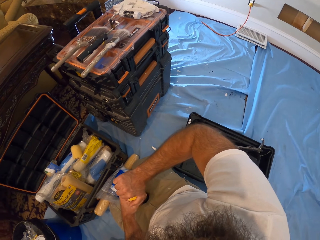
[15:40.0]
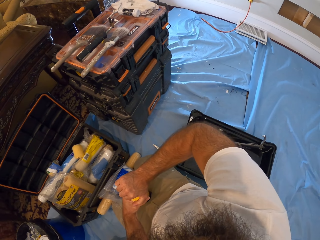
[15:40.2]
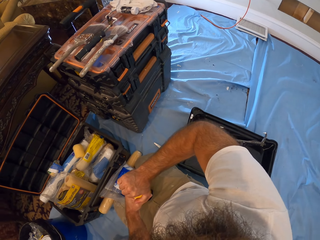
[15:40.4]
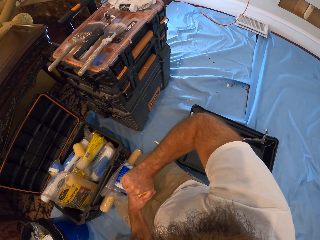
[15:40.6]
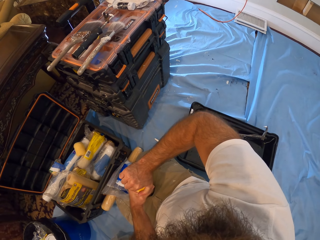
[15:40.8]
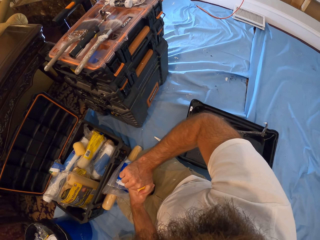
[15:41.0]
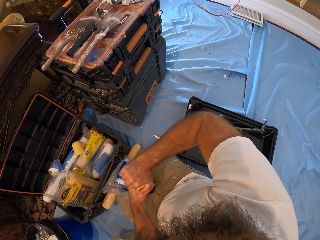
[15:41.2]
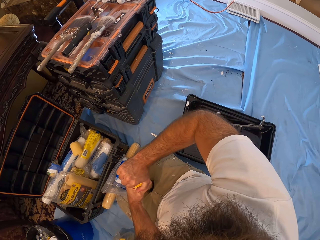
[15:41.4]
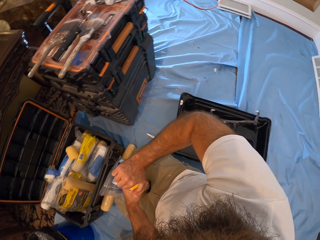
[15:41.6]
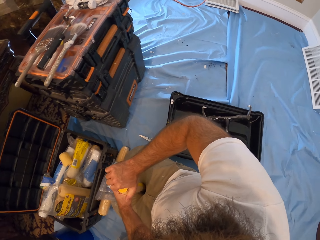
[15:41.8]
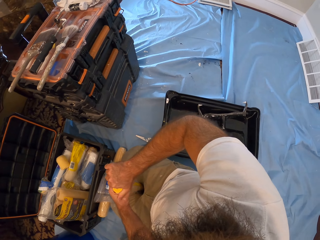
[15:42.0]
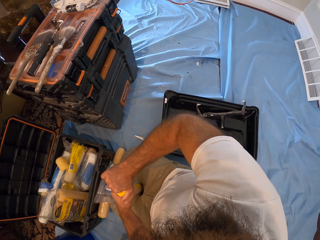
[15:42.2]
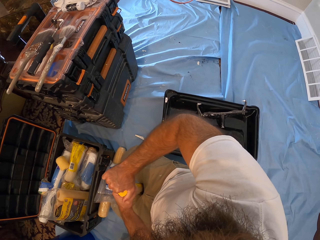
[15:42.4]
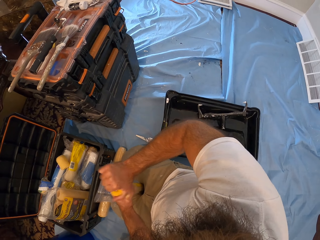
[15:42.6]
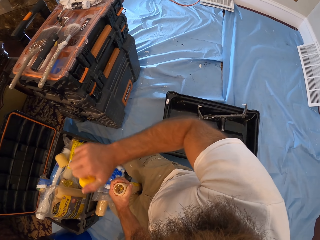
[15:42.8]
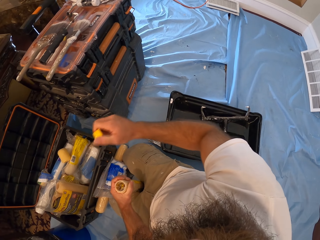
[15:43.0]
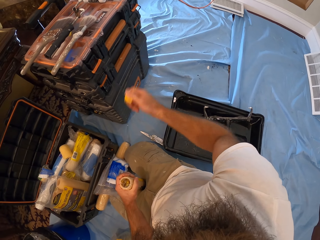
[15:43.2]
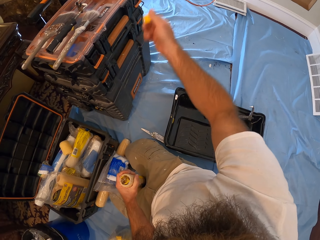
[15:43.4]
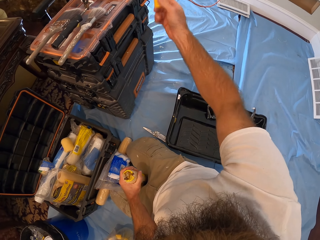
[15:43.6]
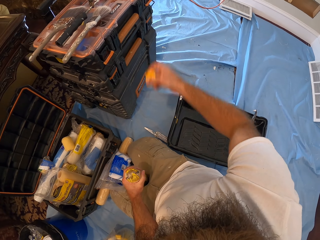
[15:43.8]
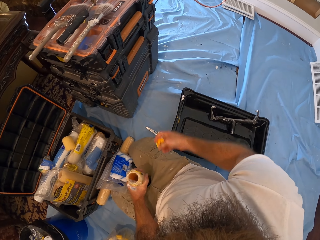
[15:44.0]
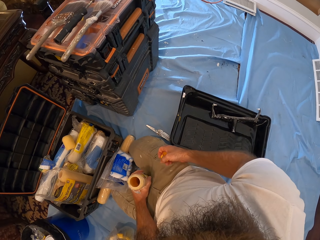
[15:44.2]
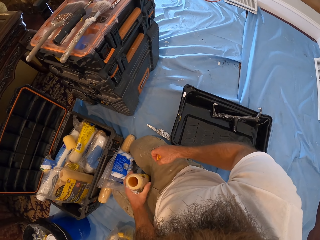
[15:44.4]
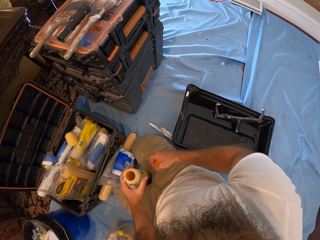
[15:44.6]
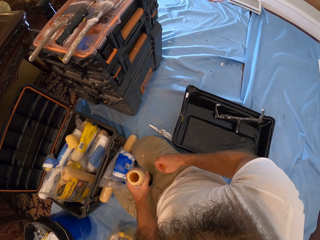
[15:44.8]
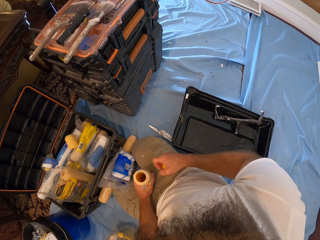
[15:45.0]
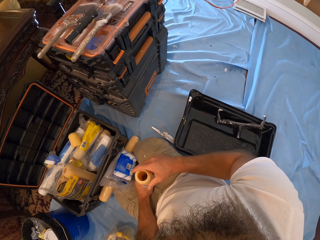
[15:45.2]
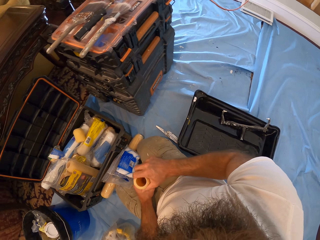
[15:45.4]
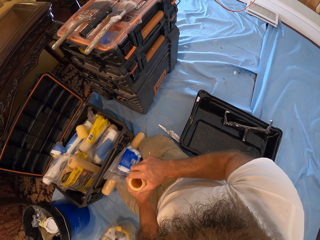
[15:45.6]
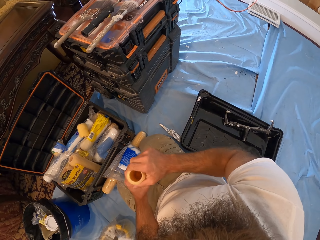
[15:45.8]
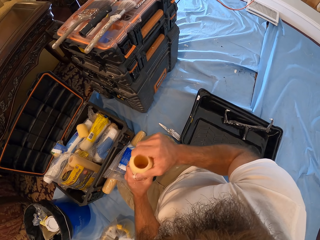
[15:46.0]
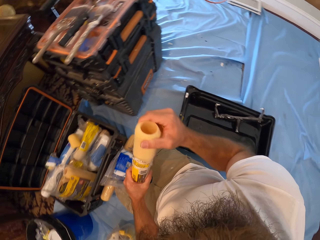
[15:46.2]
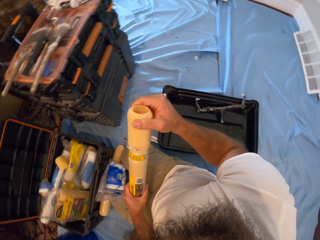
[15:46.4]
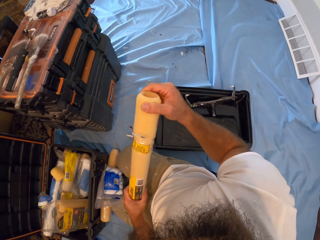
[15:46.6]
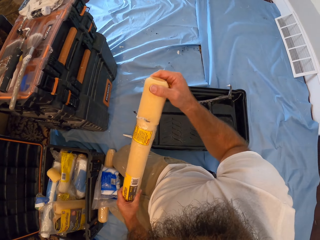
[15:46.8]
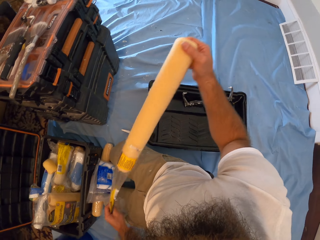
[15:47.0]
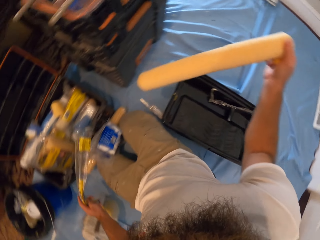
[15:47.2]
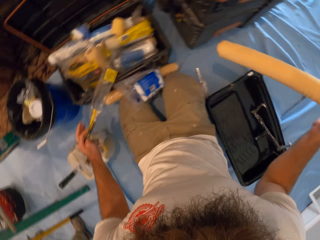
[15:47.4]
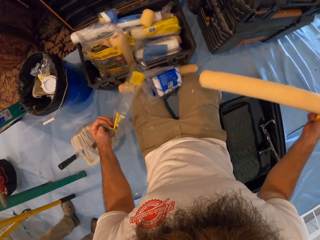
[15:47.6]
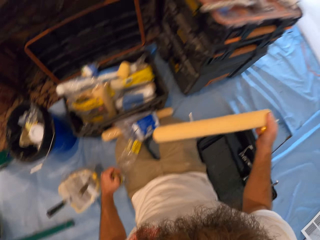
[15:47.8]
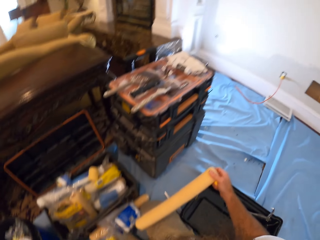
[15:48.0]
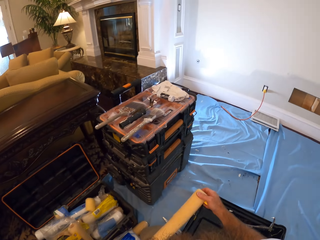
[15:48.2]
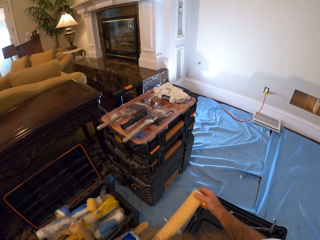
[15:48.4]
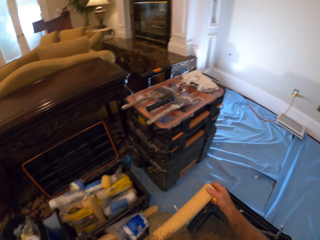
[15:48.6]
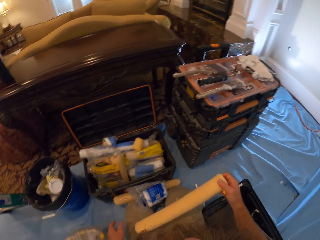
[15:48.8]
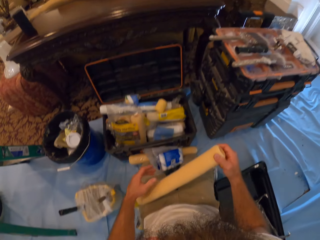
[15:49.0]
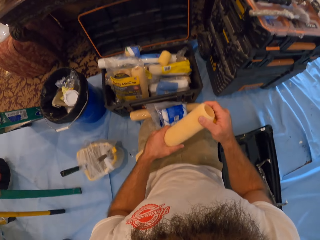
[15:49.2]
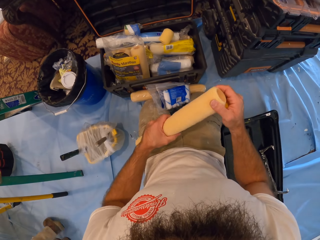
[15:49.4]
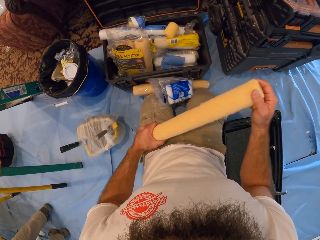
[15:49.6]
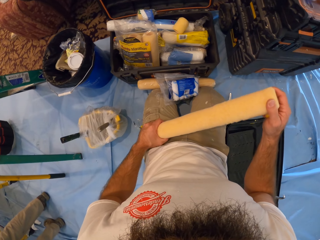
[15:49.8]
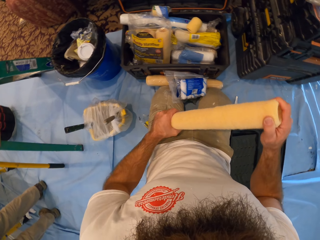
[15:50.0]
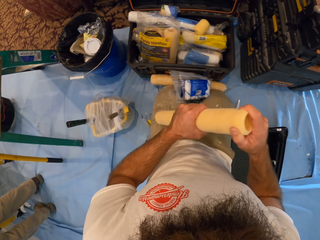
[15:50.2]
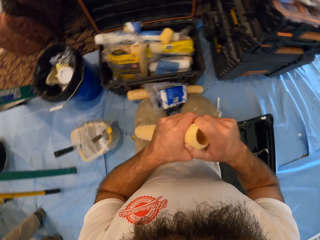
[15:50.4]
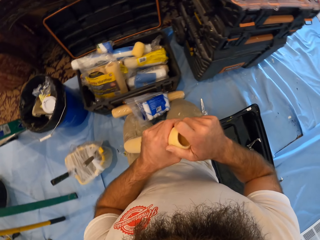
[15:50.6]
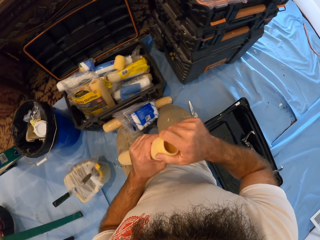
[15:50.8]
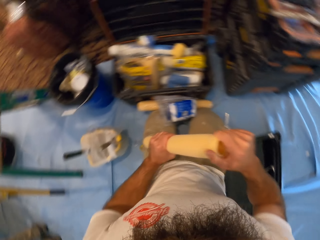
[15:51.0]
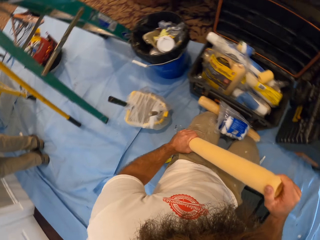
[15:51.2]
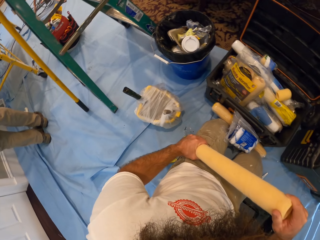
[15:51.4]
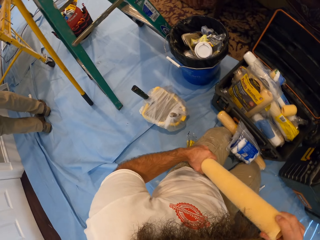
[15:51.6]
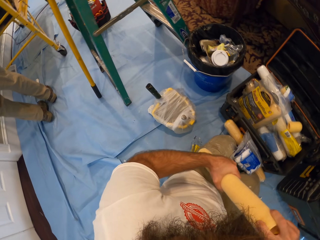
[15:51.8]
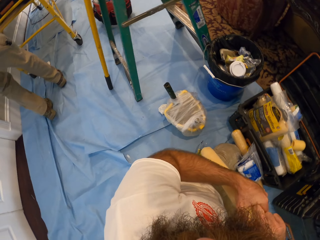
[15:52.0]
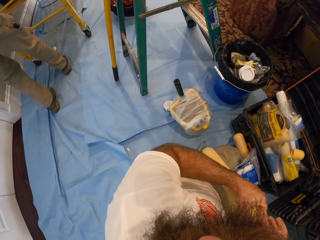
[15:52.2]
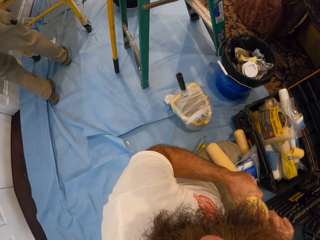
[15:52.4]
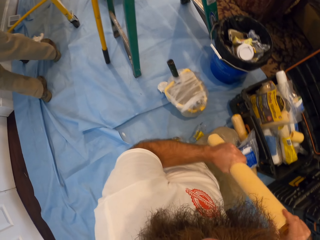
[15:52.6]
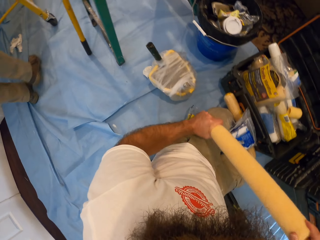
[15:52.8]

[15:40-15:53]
The camera wearer opens the lid with his right hand. He removes a wrapper from the paint roller or purdy marathon with his left hand. He drops the wrapper on the floor with his left hand. He rubs the paint roller with both hands. He straightens the purdy marathon.

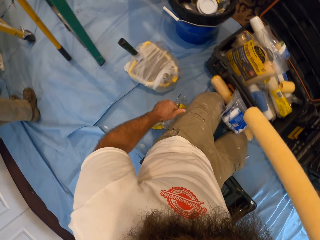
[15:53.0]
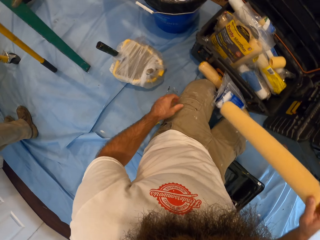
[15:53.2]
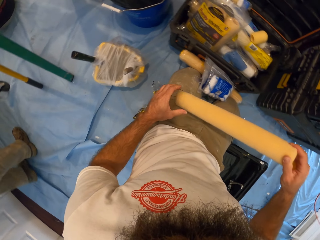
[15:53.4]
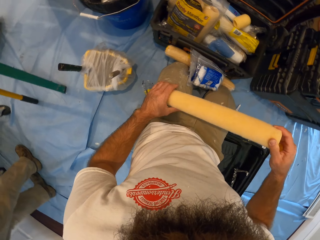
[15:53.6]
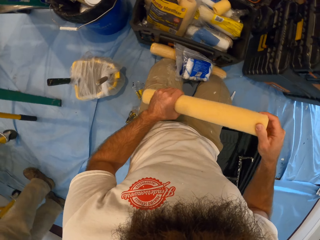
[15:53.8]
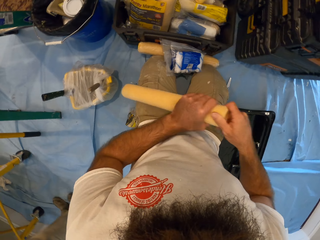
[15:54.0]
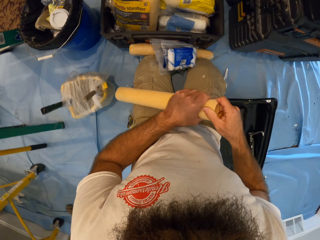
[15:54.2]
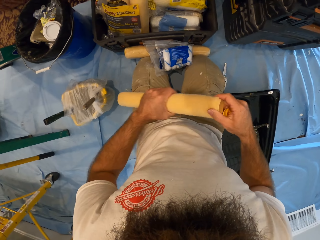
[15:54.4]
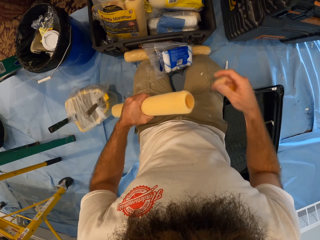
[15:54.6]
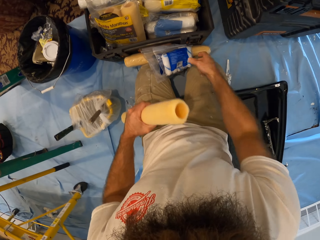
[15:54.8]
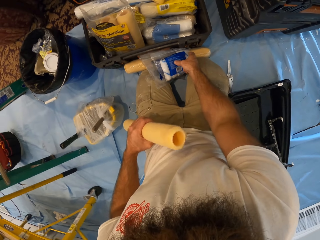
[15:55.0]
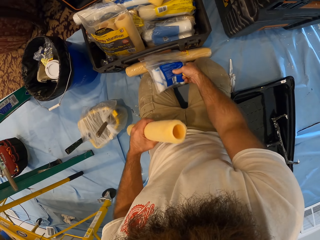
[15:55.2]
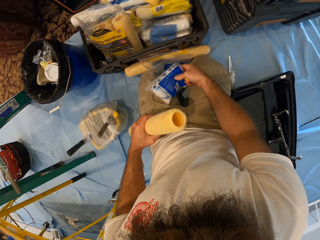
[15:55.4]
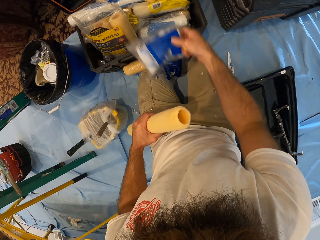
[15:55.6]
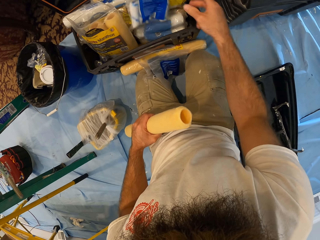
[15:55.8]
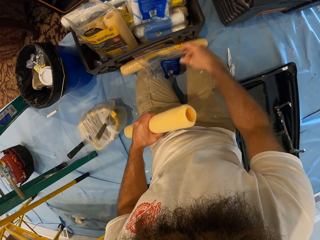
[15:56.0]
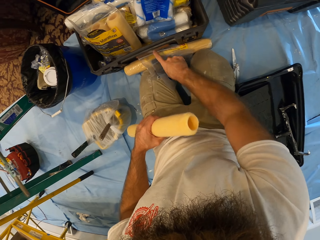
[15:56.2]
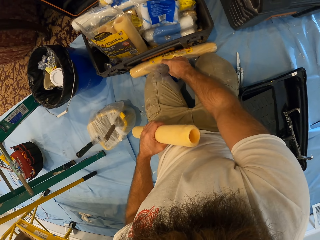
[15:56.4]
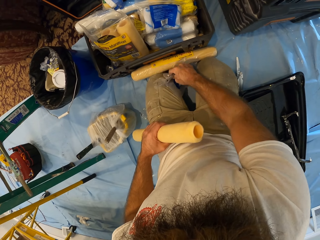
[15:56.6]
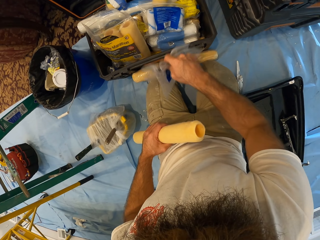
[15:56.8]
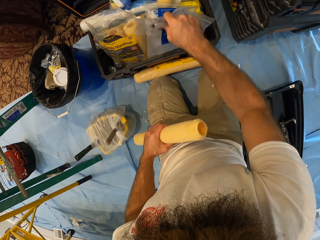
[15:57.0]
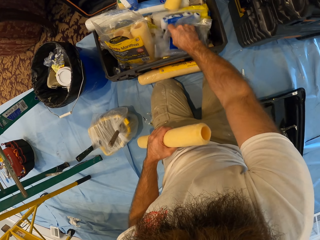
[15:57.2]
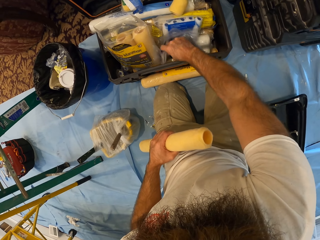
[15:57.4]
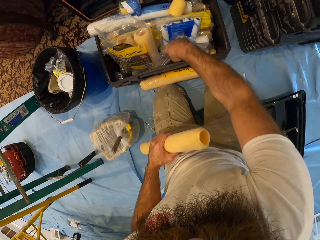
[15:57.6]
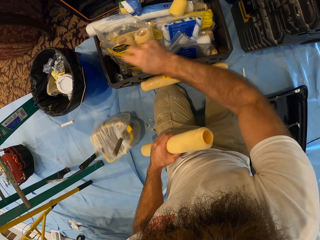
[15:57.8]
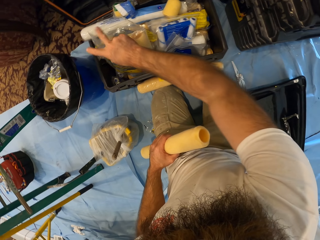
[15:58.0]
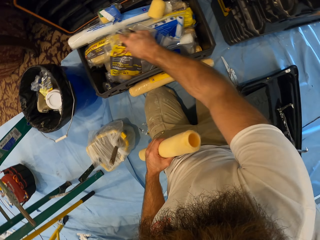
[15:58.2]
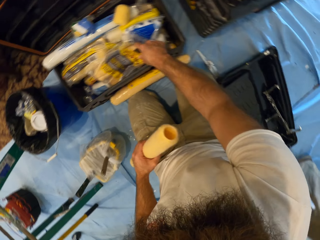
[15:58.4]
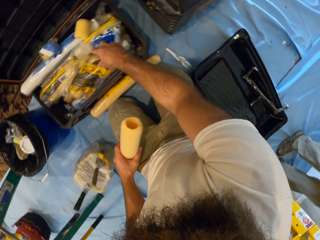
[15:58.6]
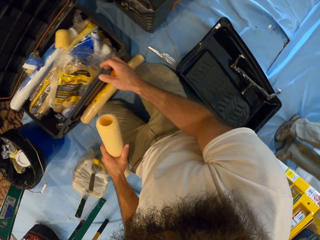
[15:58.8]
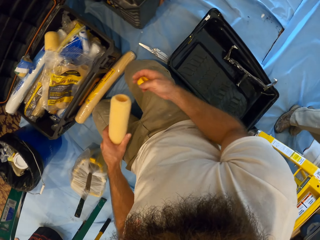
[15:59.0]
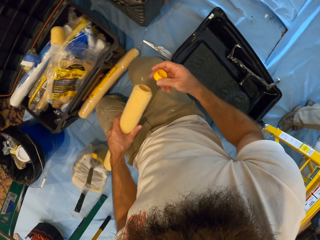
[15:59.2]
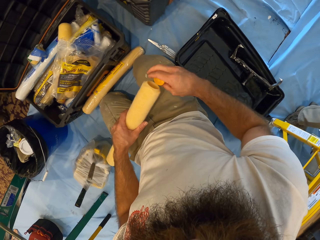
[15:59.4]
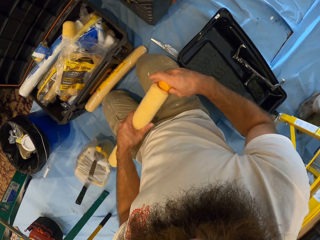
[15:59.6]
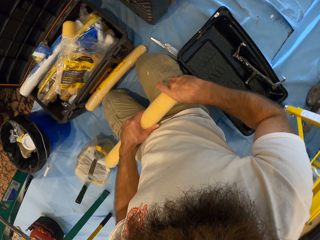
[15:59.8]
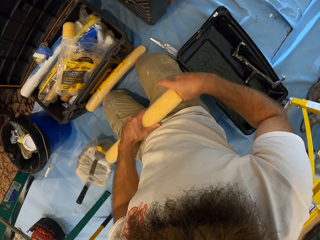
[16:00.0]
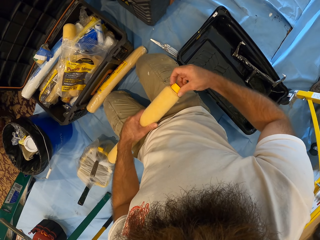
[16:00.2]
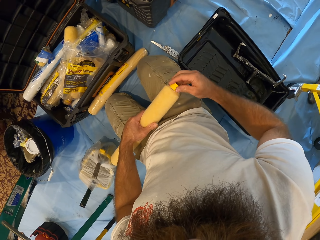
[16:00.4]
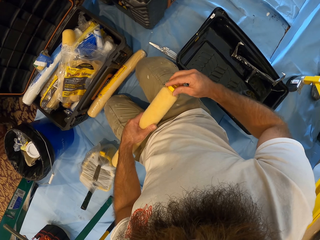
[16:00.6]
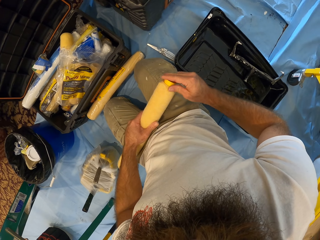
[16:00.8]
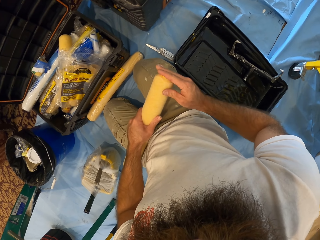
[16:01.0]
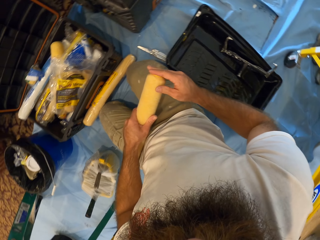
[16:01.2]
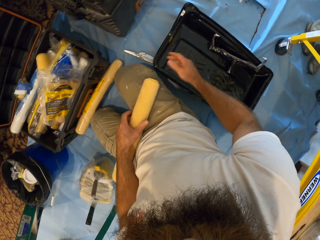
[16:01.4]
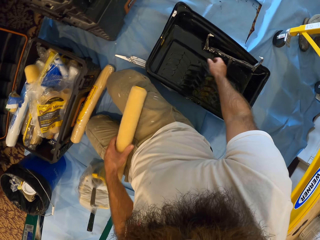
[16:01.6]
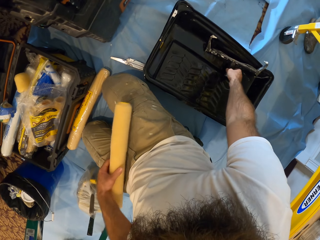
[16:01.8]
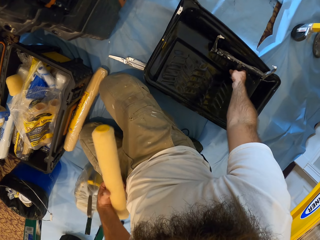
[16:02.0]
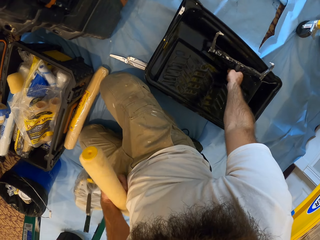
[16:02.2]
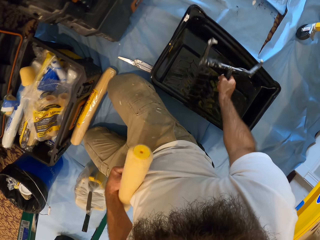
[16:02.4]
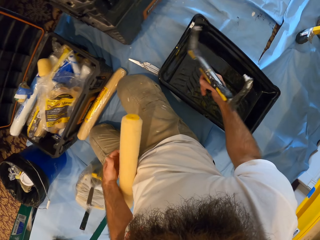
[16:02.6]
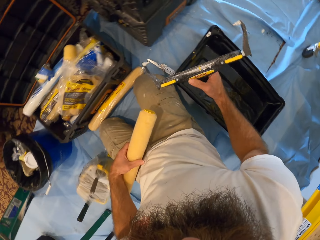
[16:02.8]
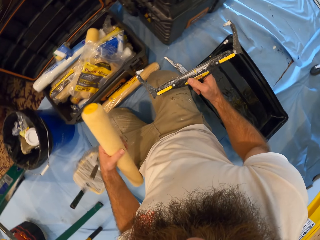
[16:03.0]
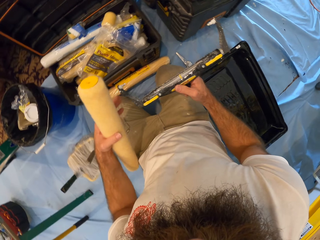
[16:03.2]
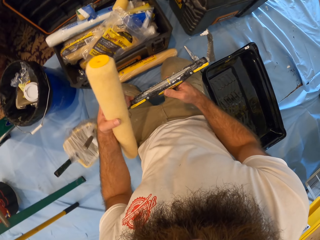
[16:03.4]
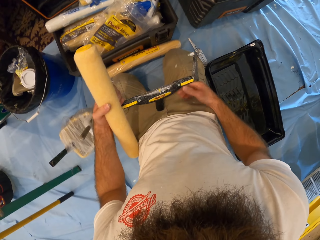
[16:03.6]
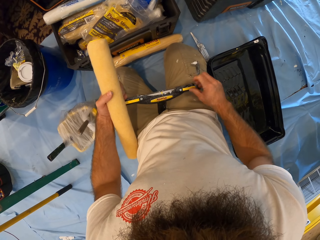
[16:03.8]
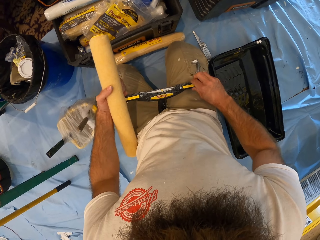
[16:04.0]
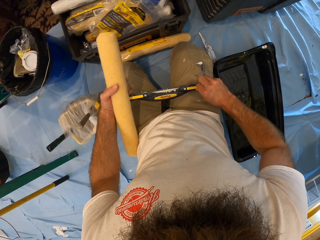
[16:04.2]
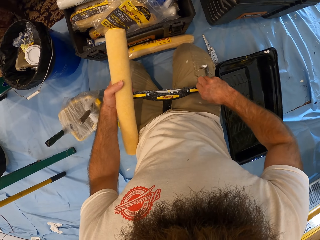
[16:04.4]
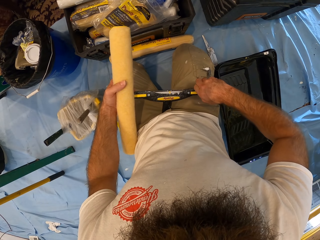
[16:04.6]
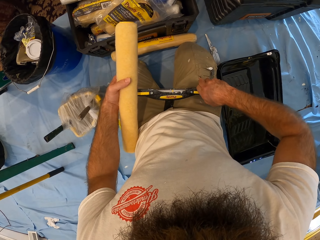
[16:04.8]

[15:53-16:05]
The camera wearer picks up the pack of wool from the floor with his right hand. He drops the pack of wool in the toolbox with his right hand. He picks up some plastic bags from the floor with his right hand. He drops the plastic bag in the toolbox with his right hand. He moves some paint rollers in the toolbox with his right hand. He puts the roller cover in the paint roller with his right hand. He picks up the handle from the tray on the floor with his right hand. He passes the handle from his right hand to his left hand. He operates the handle with his right hand.
